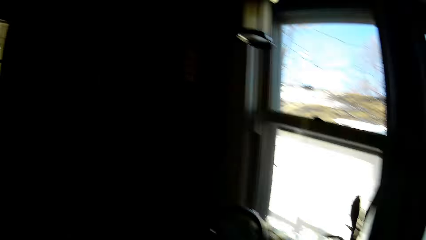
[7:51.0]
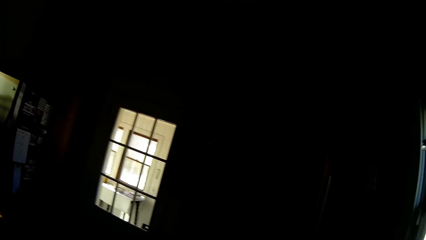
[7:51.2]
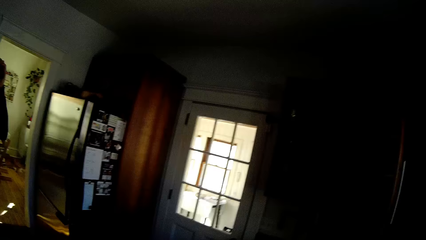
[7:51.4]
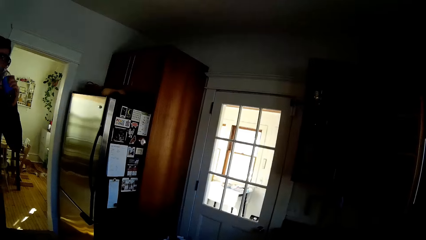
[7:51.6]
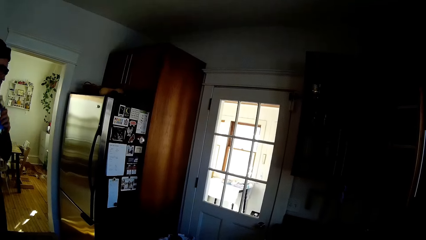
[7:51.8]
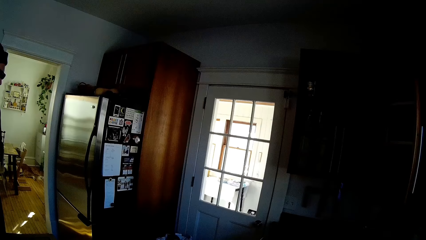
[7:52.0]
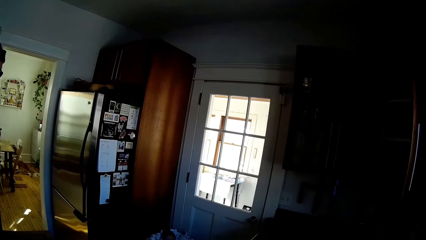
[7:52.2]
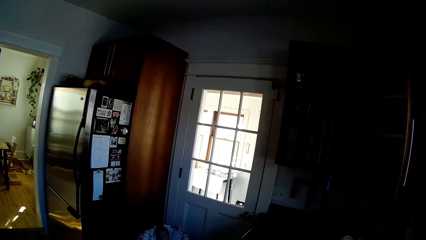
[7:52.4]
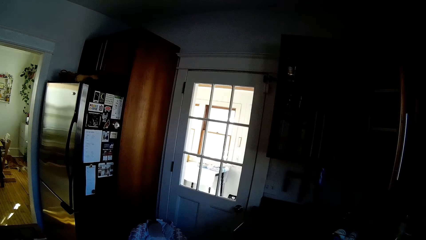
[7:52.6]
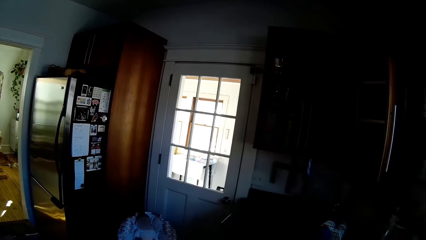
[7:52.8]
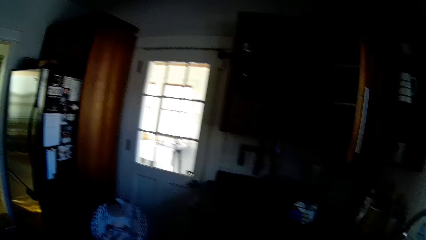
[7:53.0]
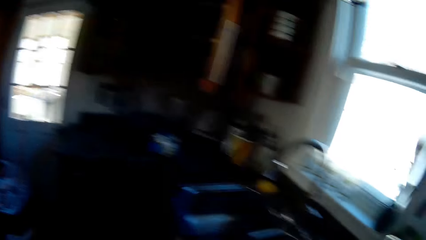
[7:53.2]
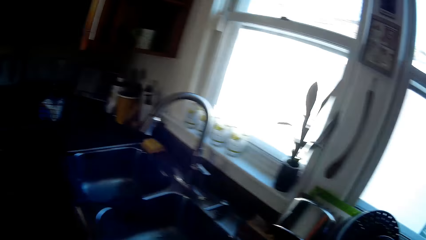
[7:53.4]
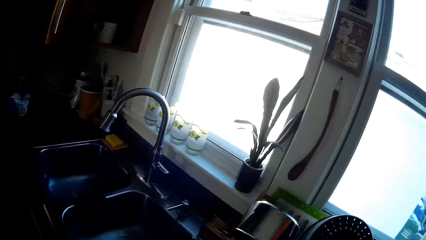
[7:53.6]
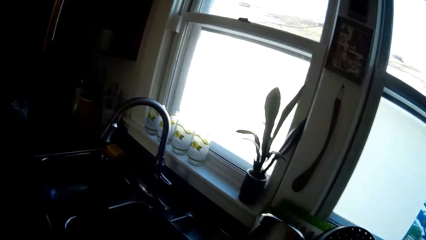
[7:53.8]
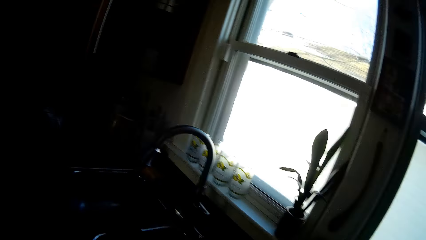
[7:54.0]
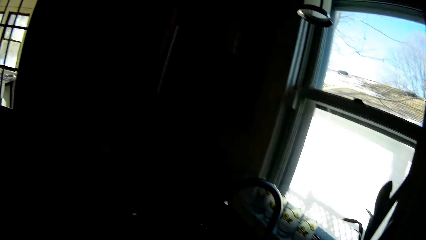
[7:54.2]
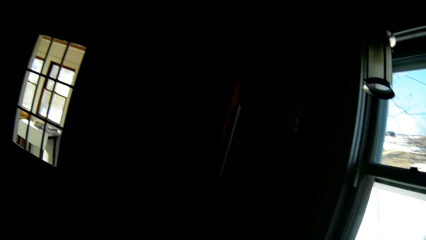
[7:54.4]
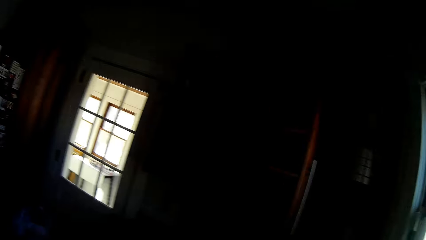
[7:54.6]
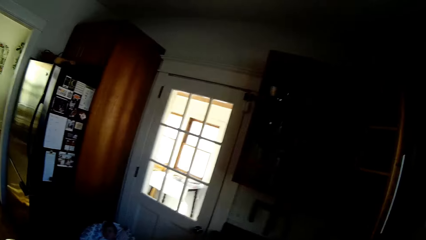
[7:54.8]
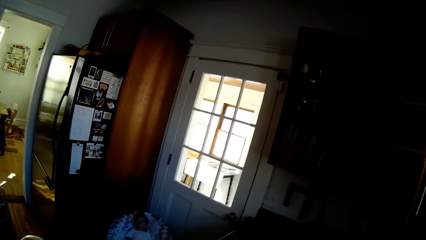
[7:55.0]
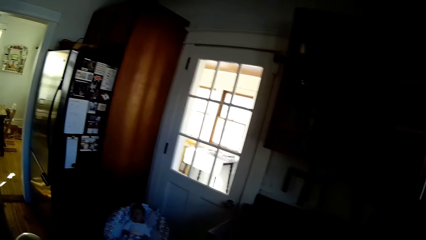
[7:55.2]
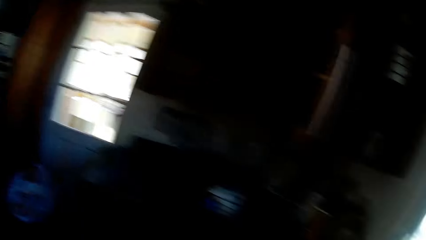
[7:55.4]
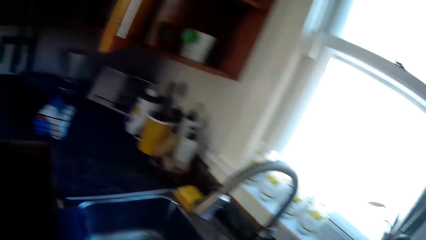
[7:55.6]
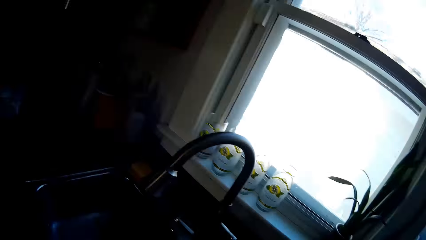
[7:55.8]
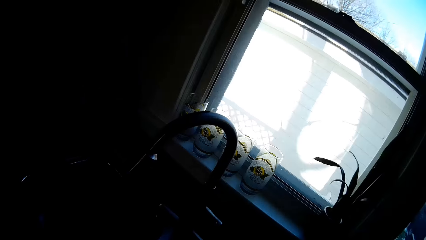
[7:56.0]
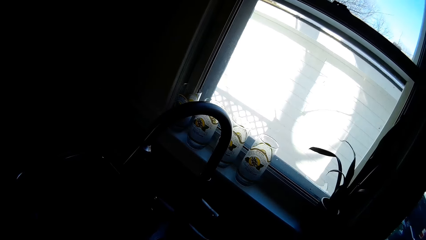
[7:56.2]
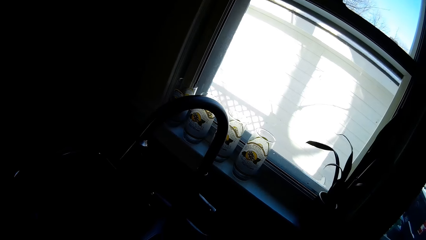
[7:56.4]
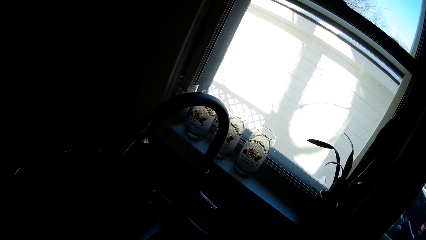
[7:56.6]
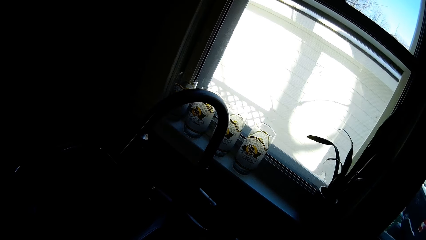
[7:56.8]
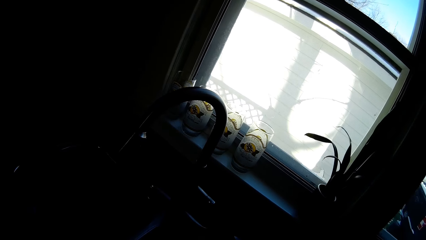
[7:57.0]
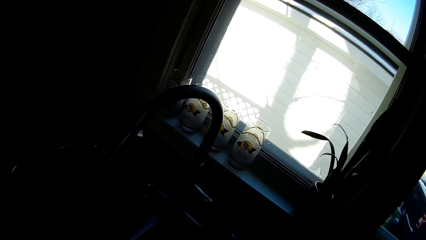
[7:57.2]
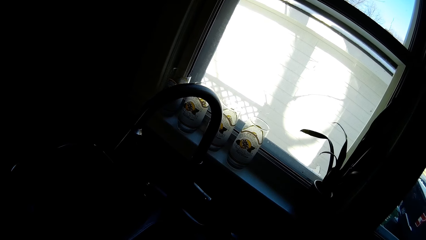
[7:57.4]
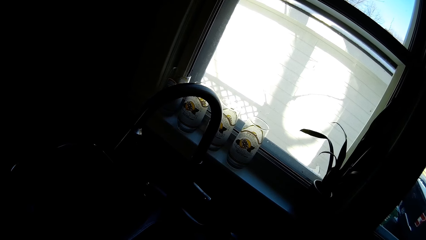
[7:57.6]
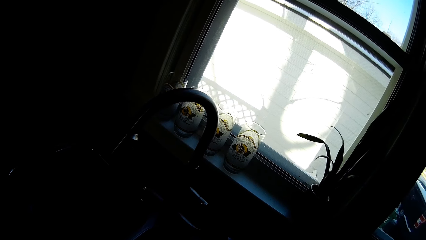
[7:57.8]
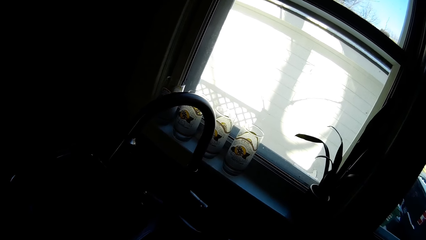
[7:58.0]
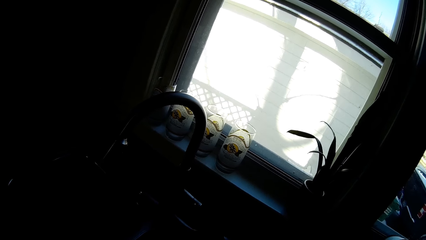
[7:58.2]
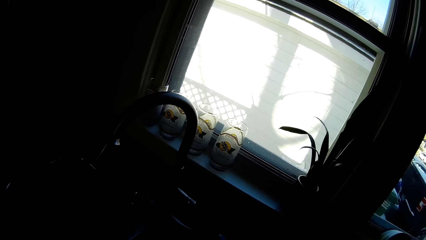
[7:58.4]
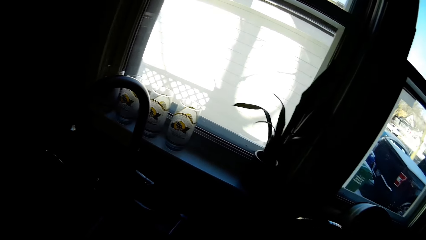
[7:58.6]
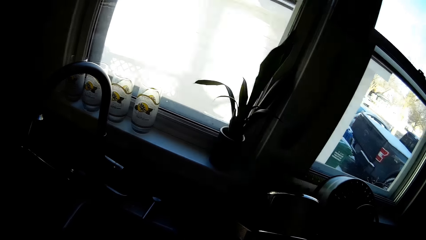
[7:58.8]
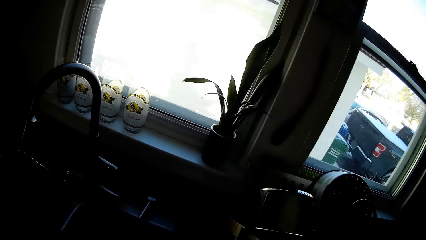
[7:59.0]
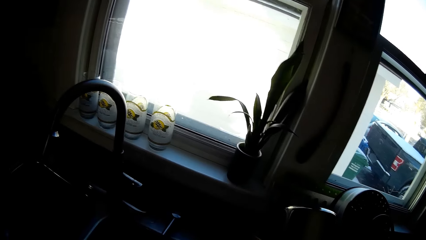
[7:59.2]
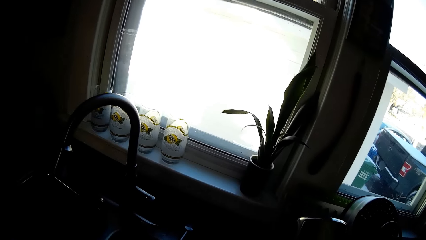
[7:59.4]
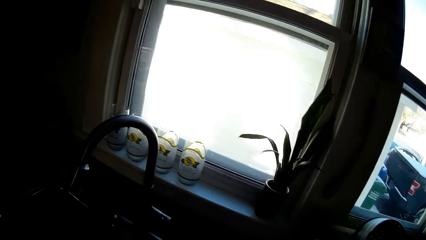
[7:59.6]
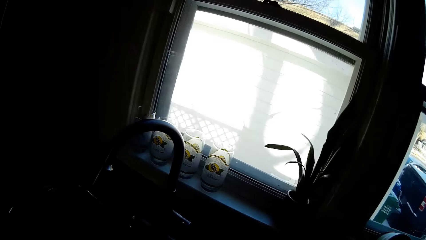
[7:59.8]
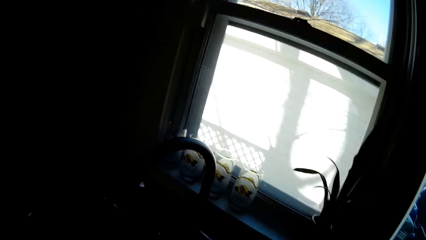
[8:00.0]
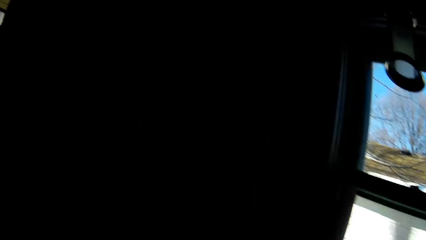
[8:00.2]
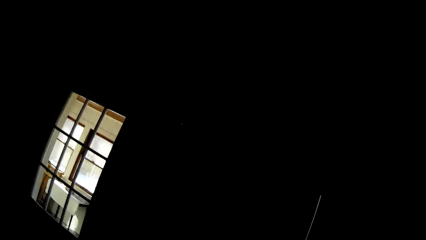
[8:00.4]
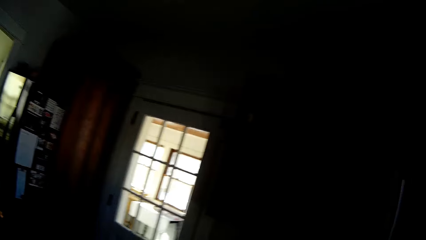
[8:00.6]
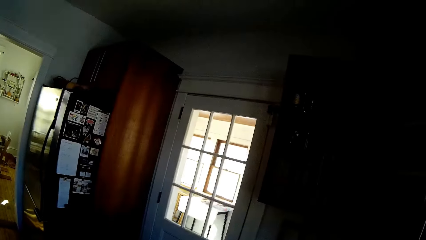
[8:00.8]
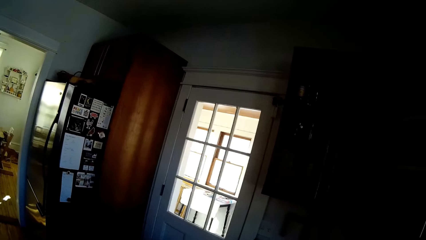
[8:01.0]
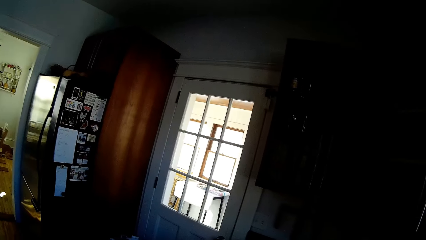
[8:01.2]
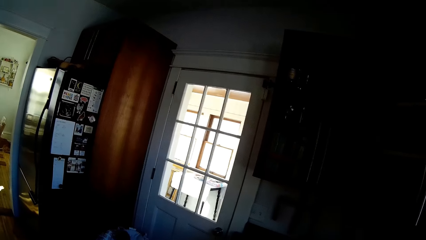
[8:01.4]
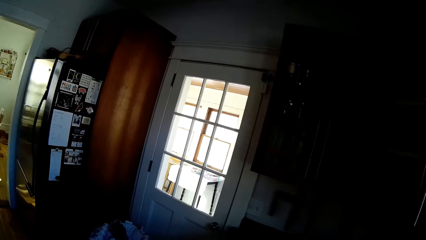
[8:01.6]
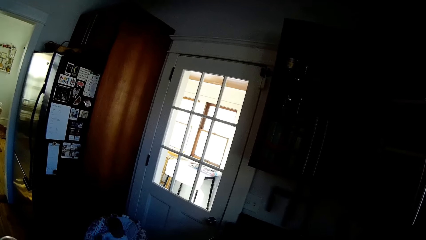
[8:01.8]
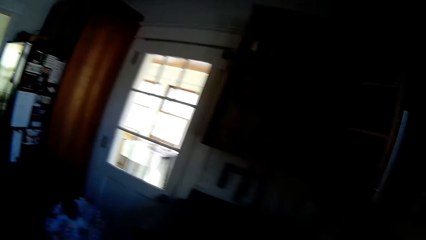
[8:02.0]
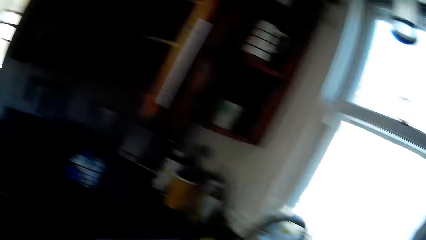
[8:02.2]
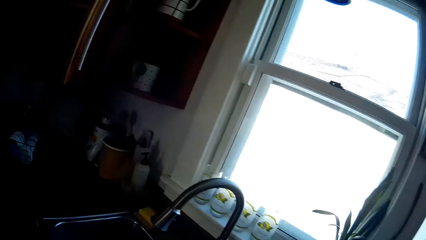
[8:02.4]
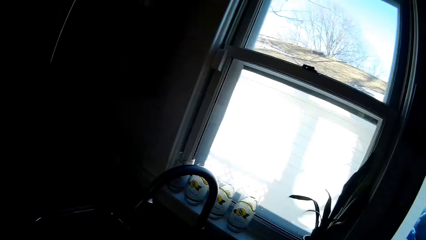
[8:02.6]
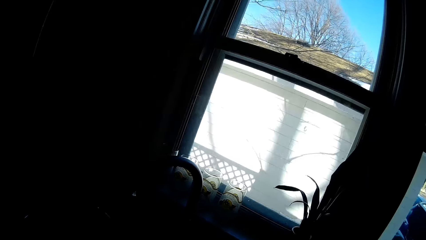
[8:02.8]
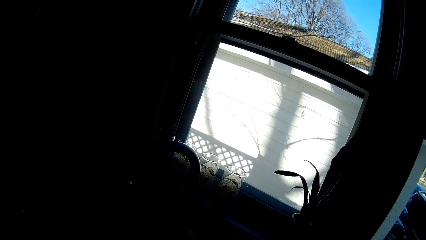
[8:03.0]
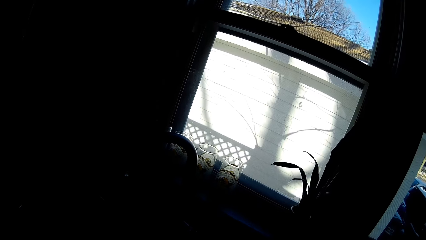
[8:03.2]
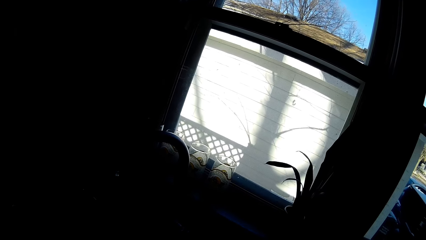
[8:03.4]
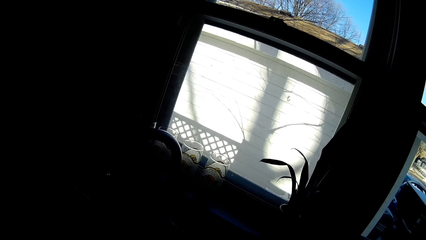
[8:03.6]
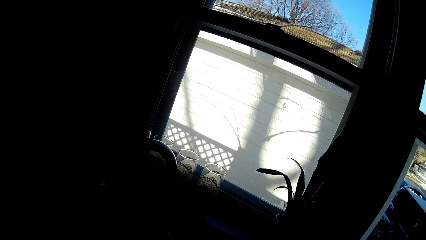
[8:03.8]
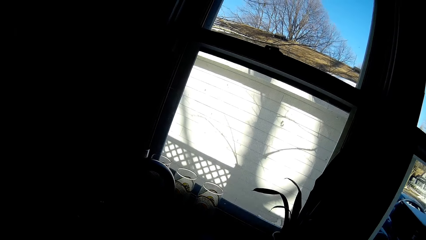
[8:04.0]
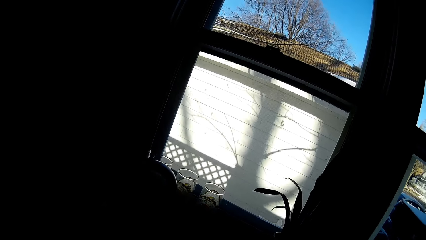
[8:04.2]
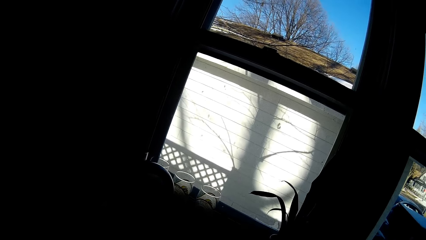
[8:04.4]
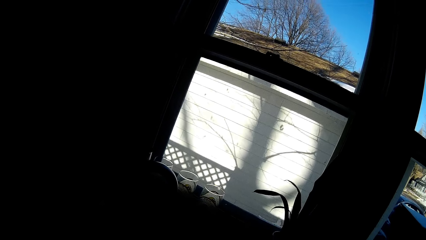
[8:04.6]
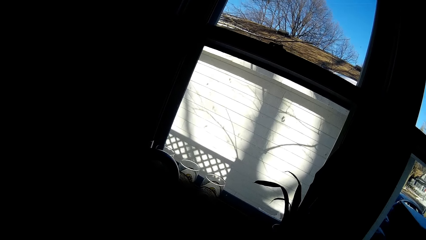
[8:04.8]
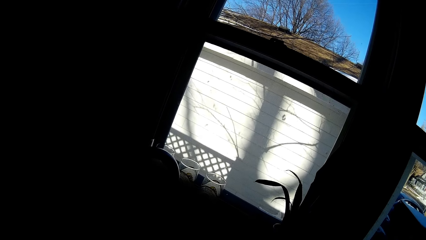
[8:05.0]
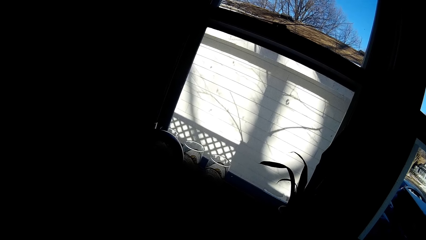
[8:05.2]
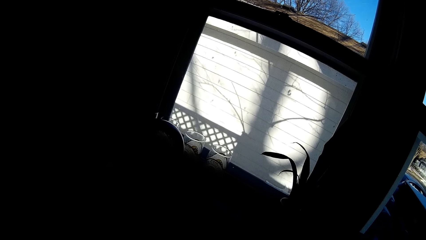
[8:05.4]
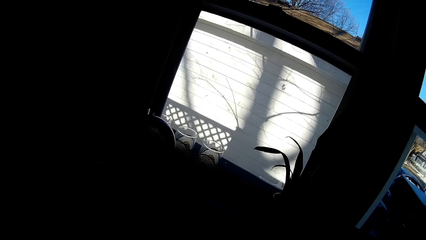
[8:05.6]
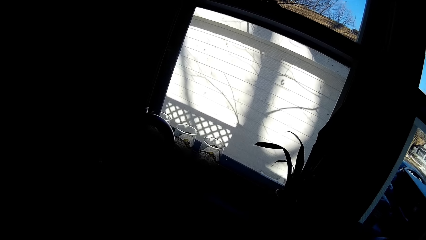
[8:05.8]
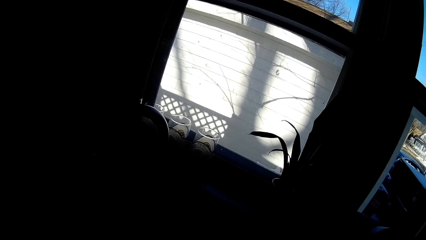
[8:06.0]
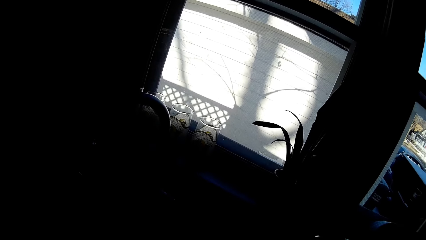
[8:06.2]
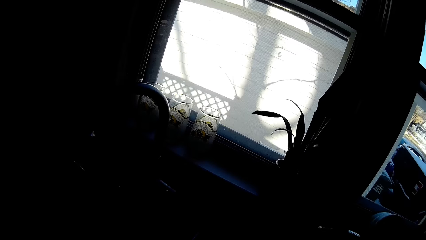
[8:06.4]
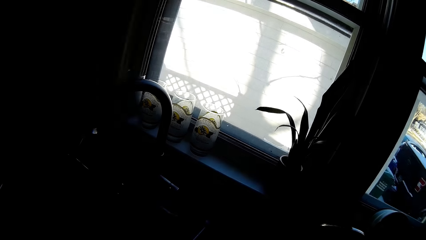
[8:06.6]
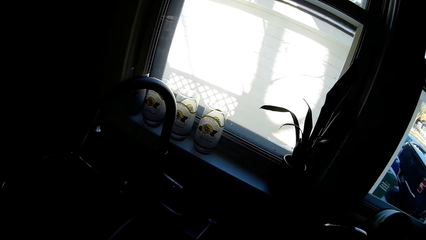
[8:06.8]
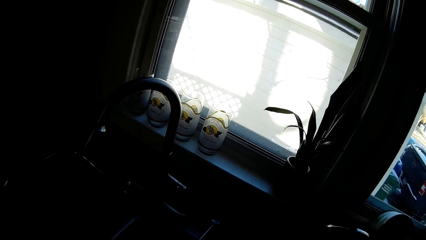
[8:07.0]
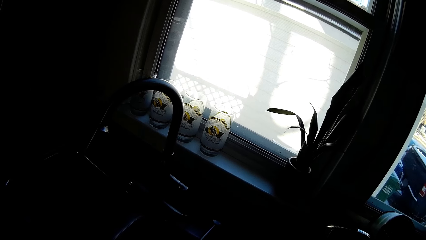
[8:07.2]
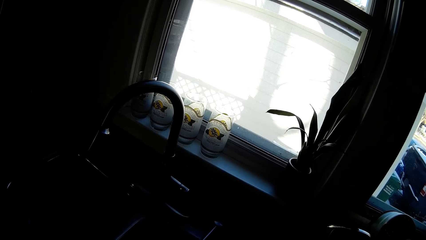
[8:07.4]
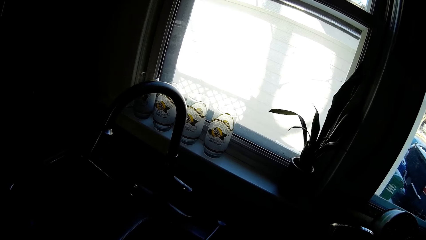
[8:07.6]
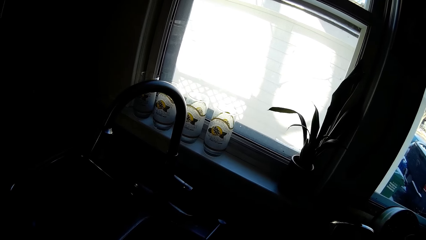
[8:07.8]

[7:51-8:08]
The man drinks from a bottle with his right hand. The camera wearer looks around.
